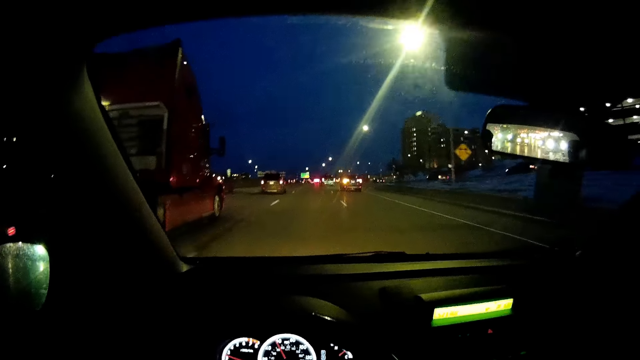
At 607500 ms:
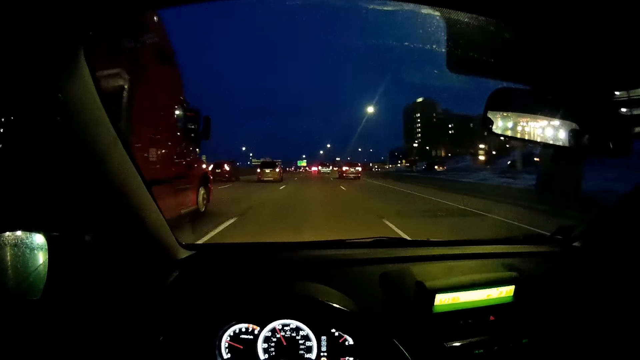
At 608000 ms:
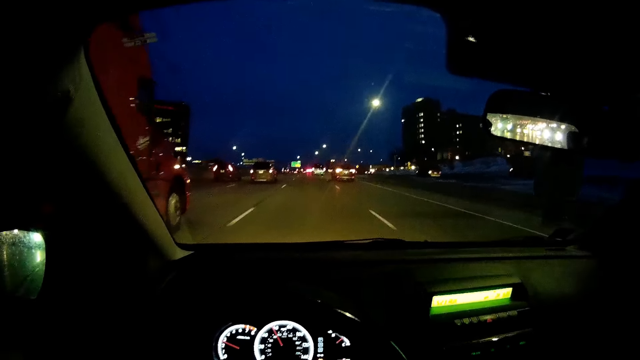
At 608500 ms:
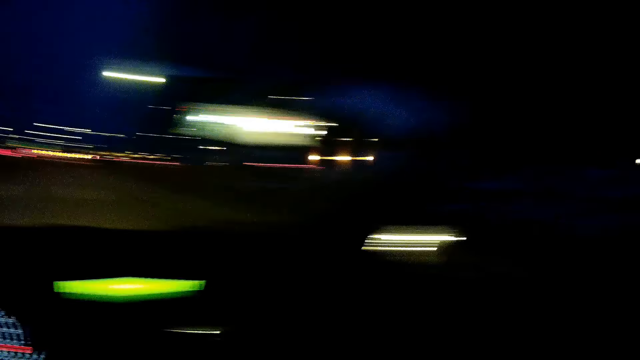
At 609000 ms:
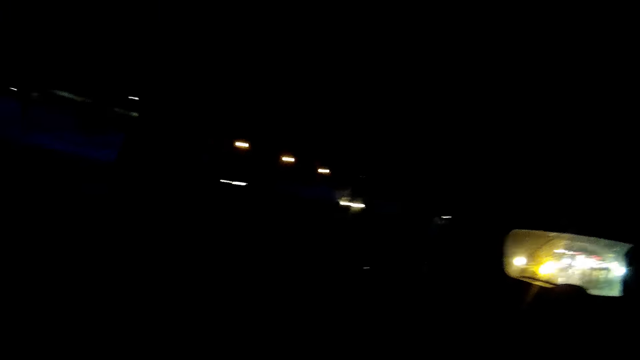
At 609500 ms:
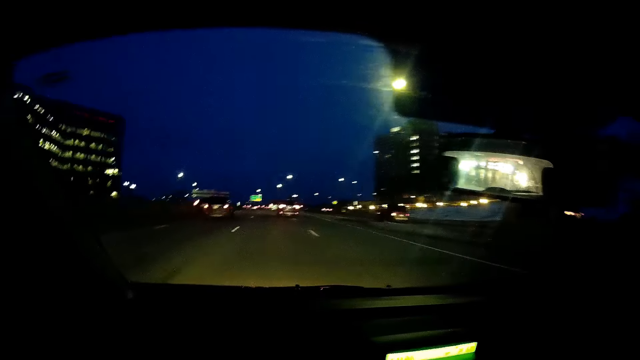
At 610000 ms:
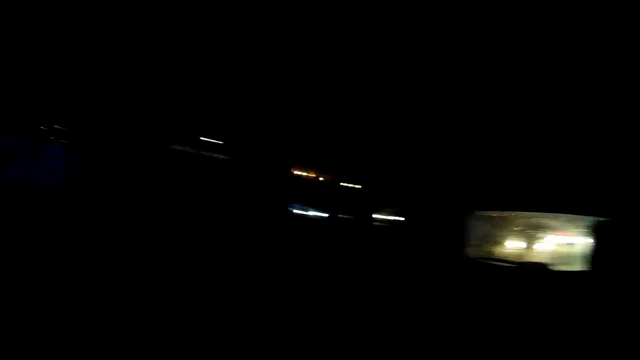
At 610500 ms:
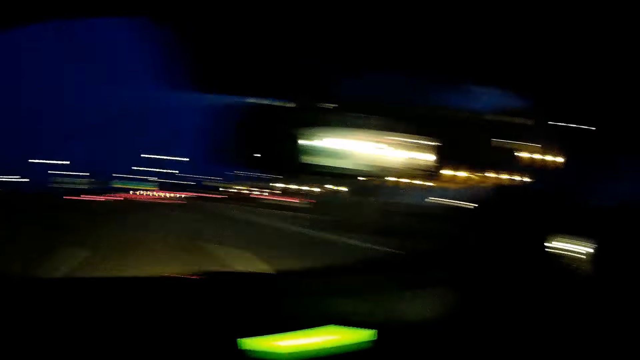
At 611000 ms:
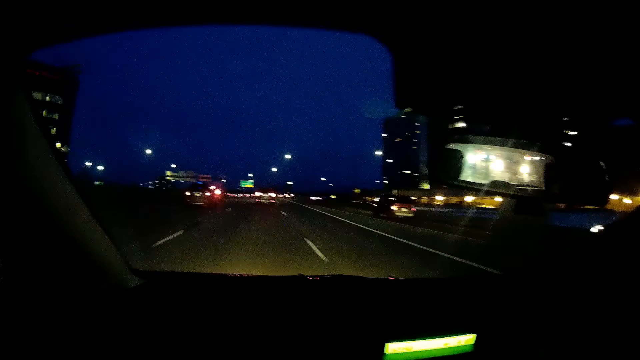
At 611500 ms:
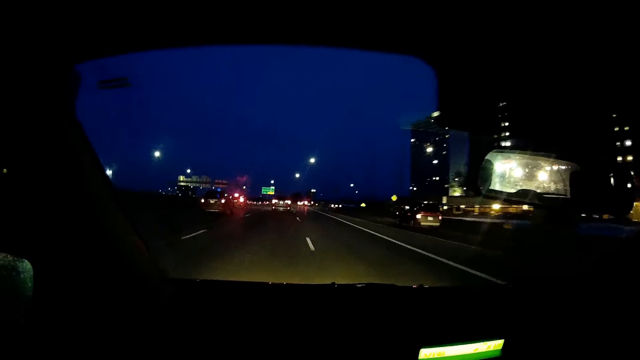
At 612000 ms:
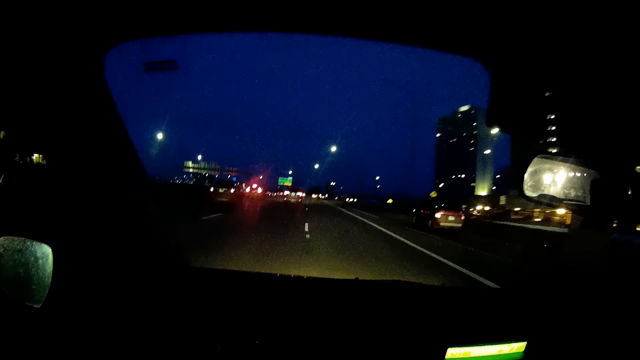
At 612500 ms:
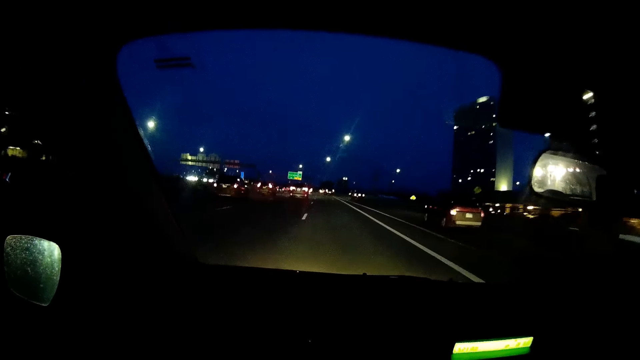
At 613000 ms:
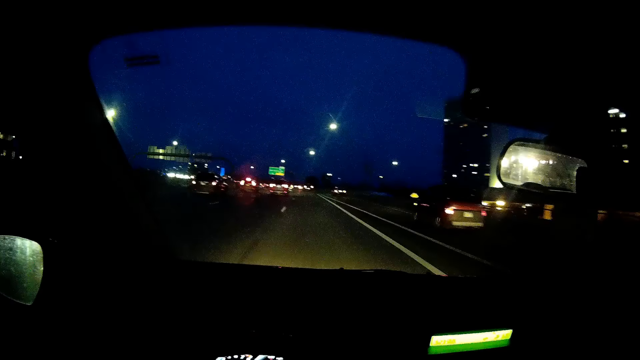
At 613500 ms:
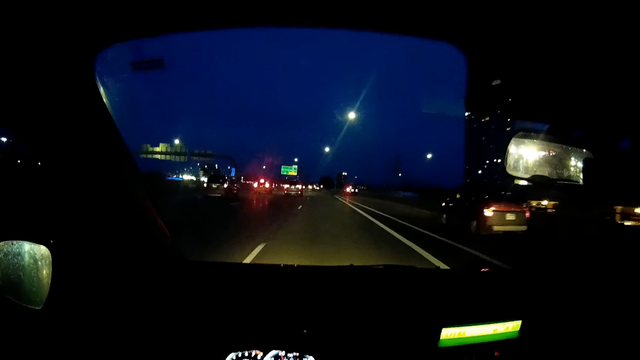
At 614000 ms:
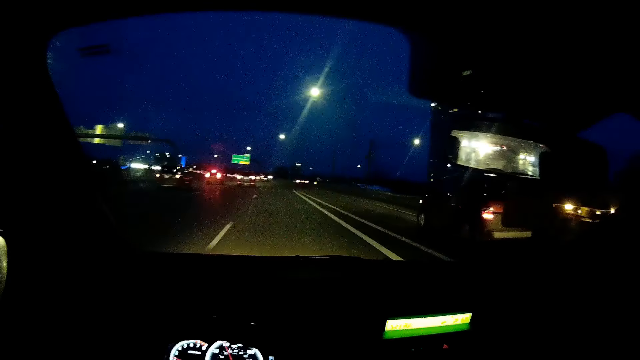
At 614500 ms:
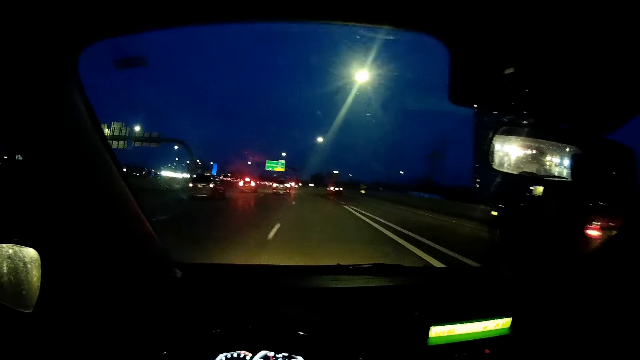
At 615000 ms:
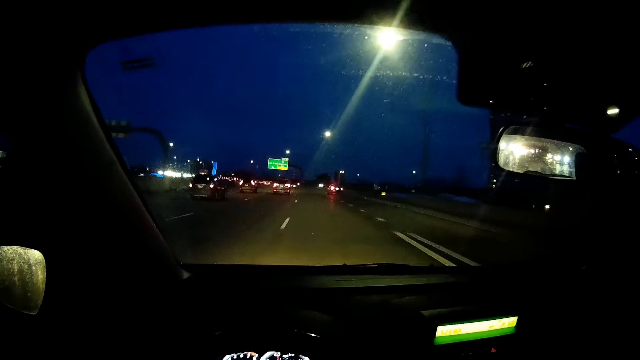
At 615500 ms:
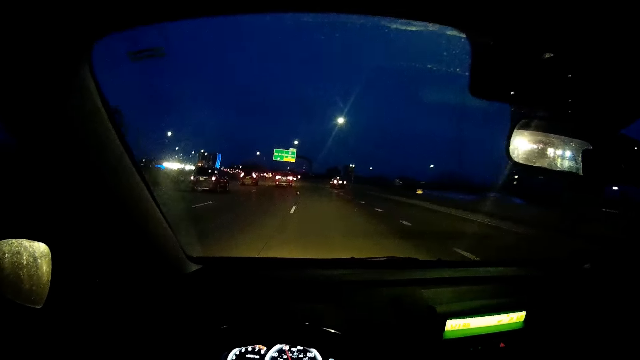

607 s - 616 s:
The camera wearer stares at the back of the vehicle. They stare at the road. They stare at the back of the vehicle. They stare at the road. They drive the vehicle on the road.

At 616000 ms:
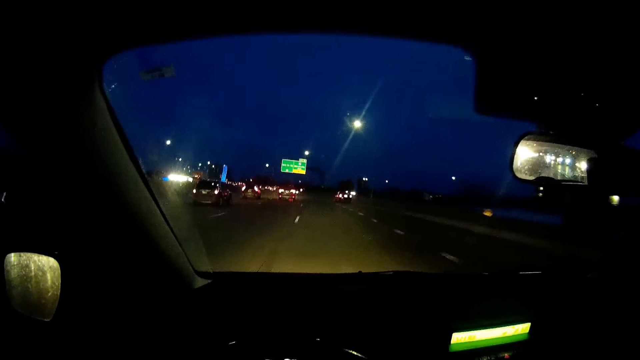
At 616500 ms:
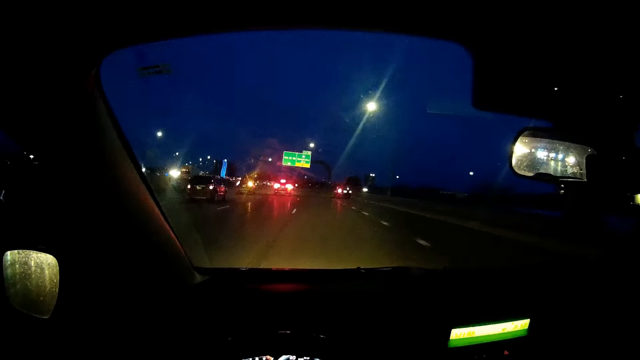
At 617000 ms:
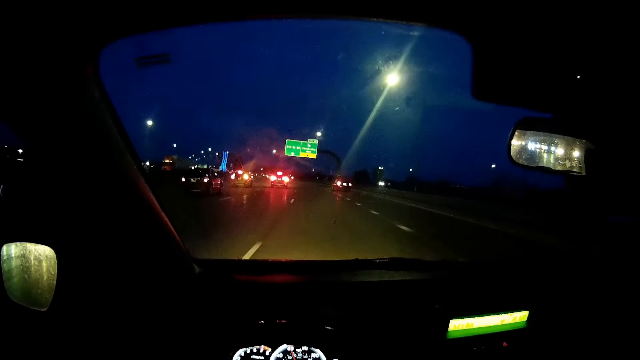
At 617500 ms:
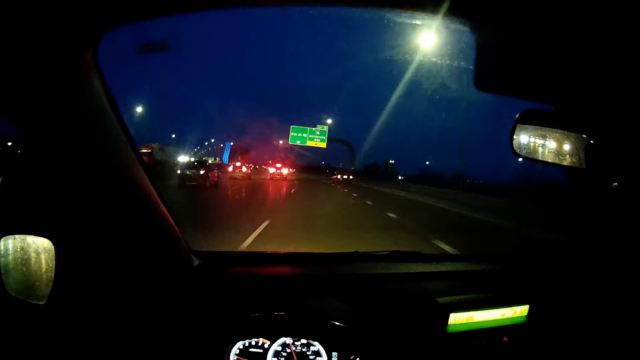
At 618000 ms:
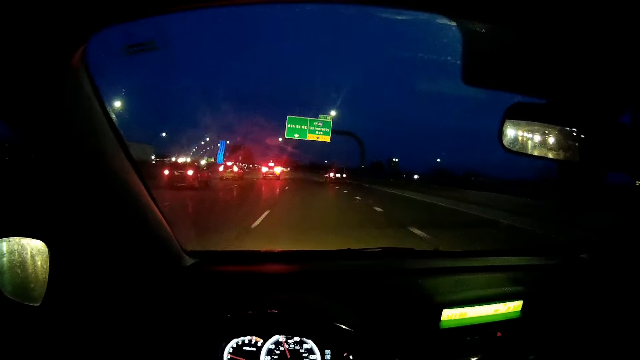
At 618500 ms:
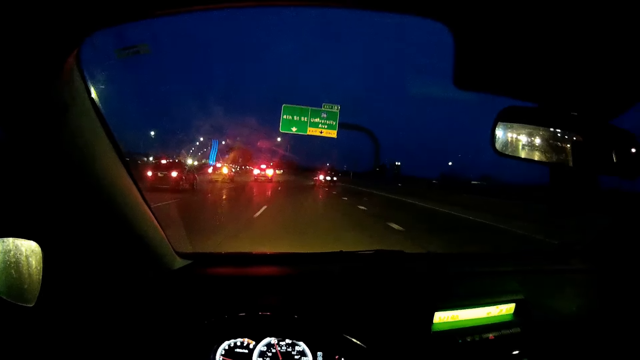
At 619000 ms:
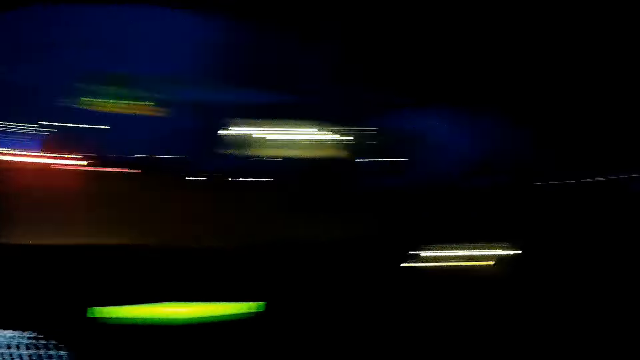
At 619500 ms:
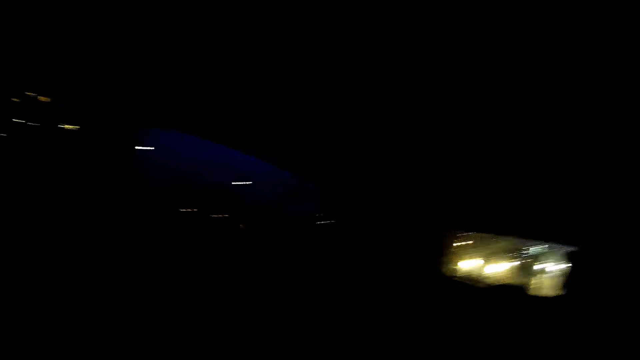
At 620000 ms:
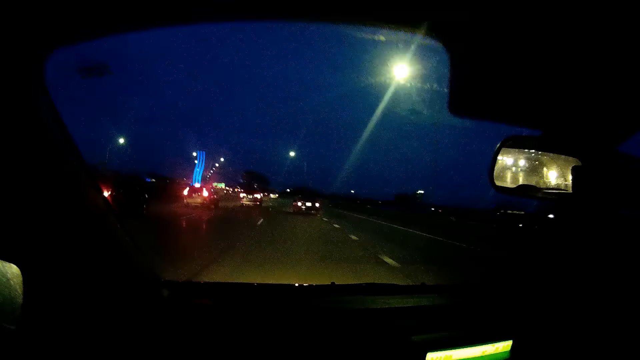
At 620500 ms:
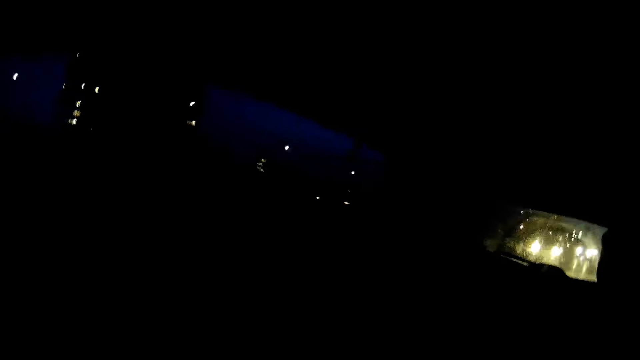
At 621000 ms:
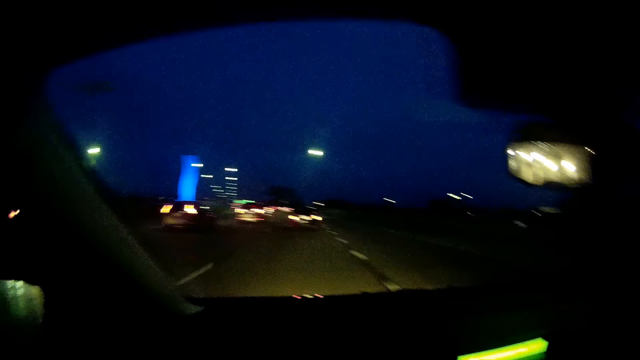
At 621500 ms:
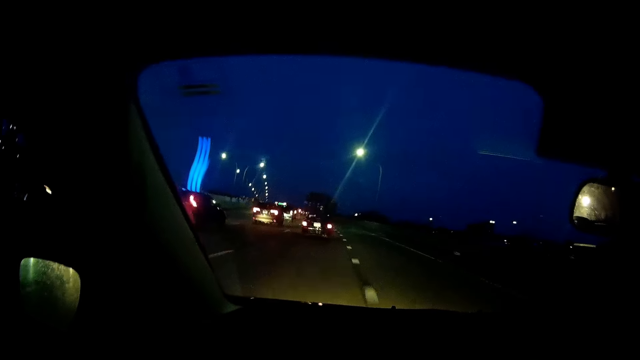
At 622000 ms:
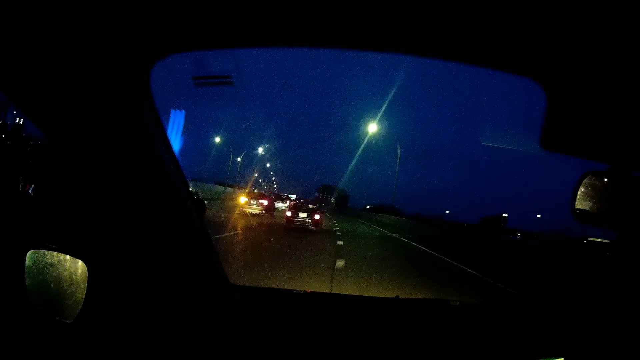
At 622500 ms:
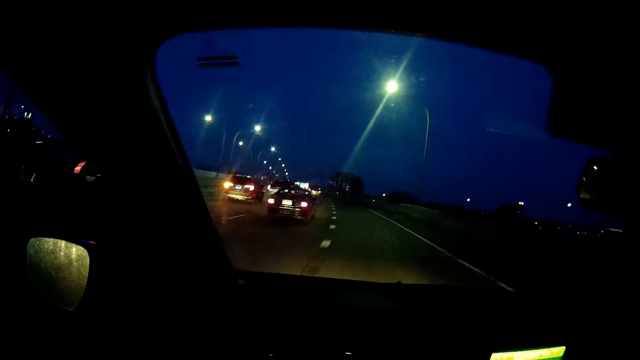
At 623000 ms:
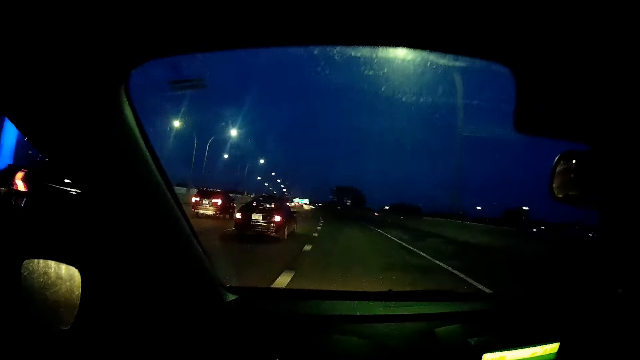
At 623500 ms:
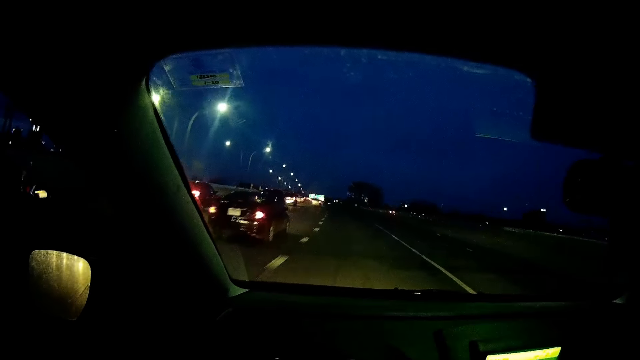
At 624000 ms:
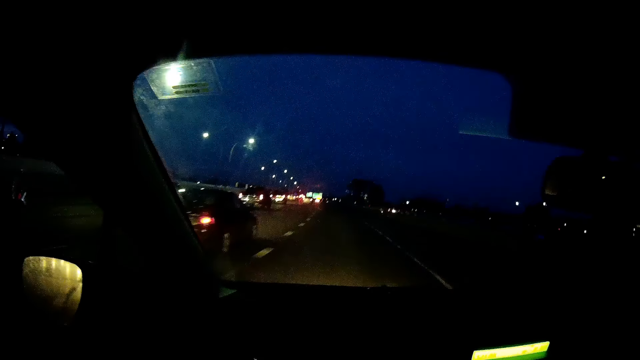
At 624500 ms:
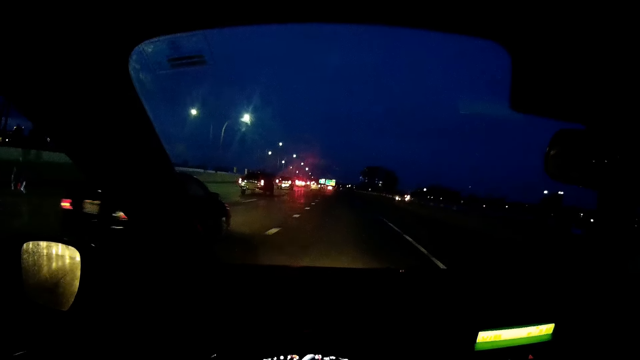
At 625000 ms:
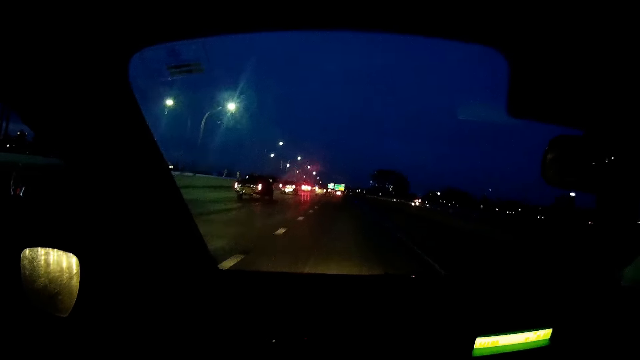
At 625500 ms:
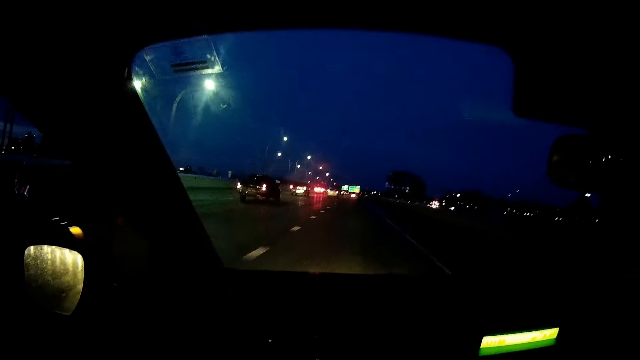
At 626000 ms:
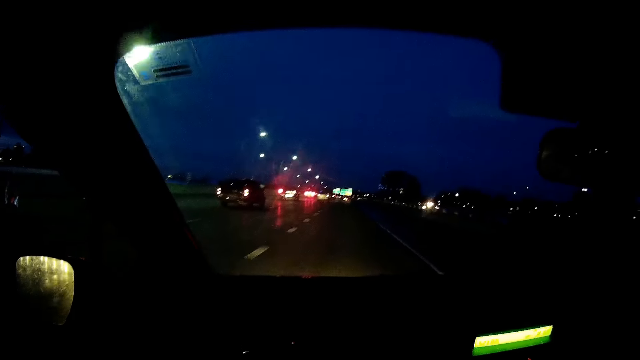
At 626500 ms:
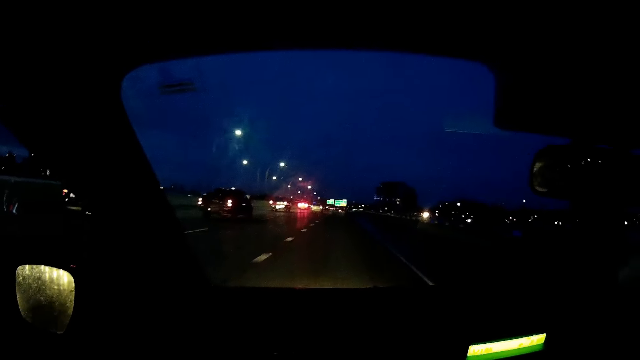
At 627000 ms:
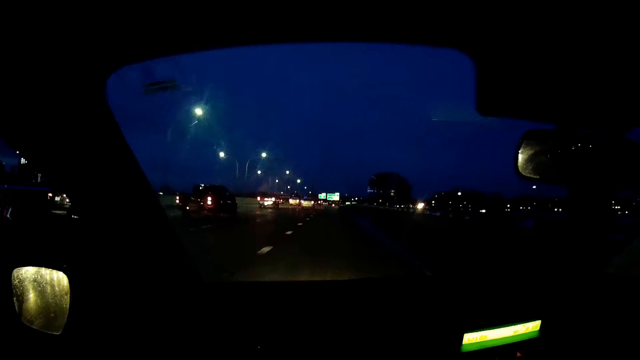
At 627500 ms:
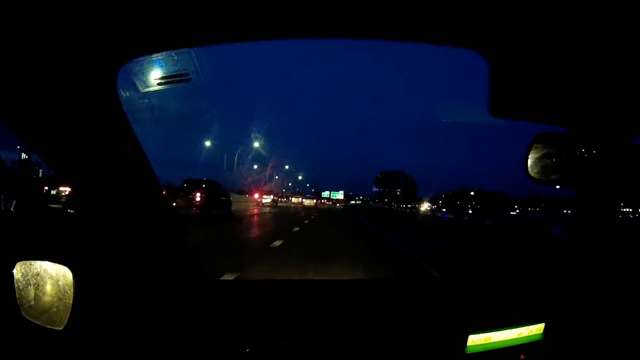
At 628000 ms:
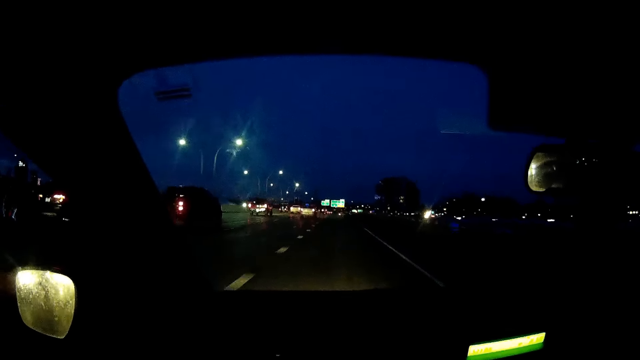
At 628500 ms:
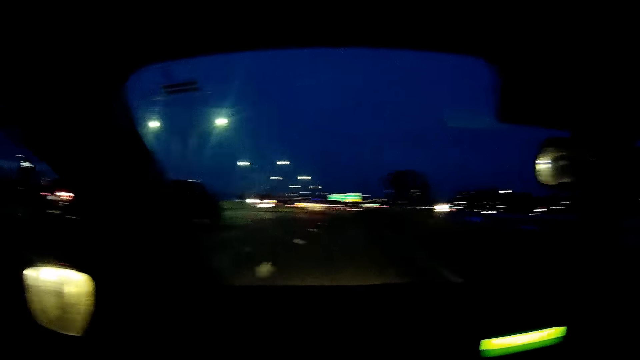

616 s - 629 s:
The camera wearer stares at the back of the vehicle. They stare at the road. They stare at the back of the vehicle. They stare at the road. They drive the vehicle on the road.
